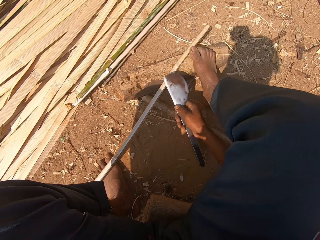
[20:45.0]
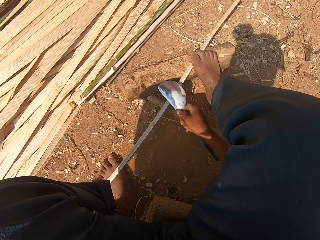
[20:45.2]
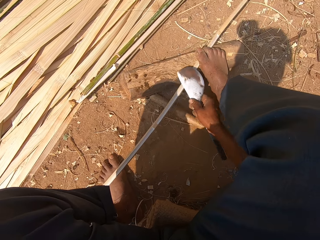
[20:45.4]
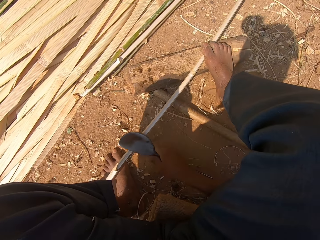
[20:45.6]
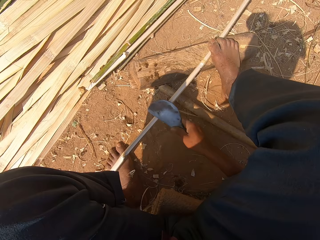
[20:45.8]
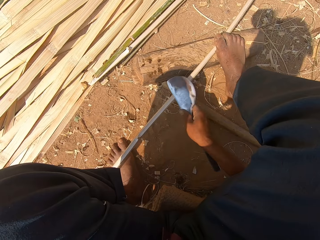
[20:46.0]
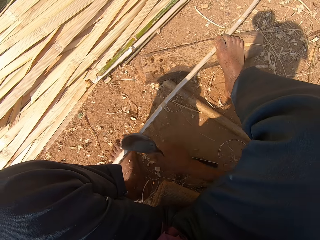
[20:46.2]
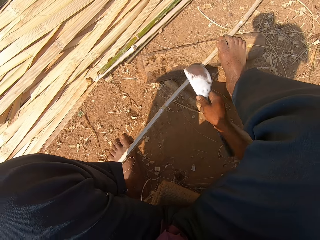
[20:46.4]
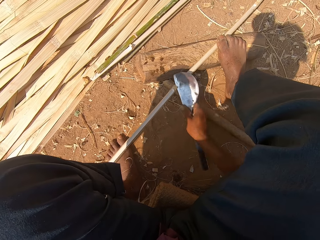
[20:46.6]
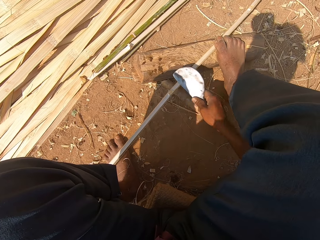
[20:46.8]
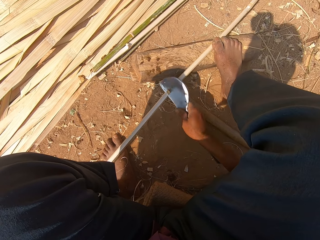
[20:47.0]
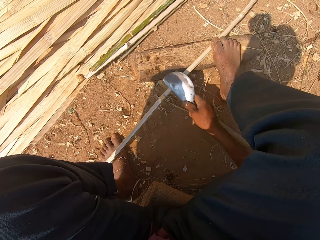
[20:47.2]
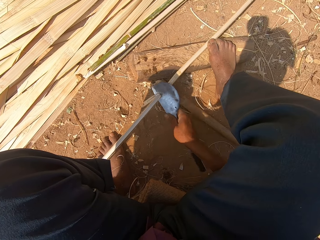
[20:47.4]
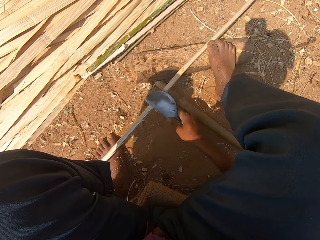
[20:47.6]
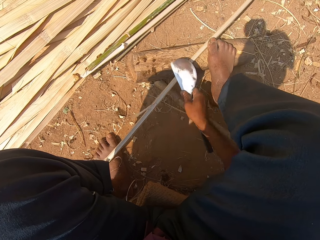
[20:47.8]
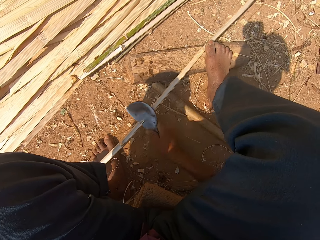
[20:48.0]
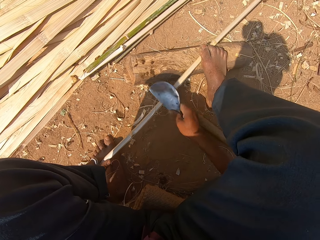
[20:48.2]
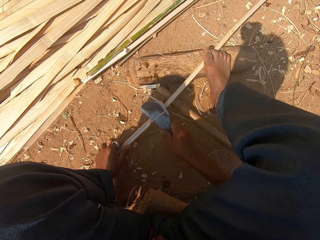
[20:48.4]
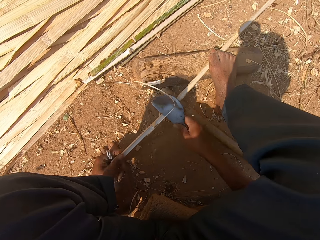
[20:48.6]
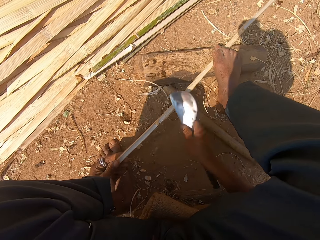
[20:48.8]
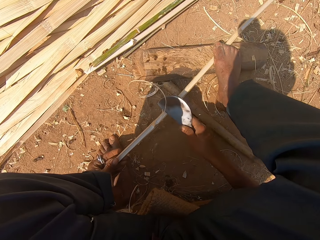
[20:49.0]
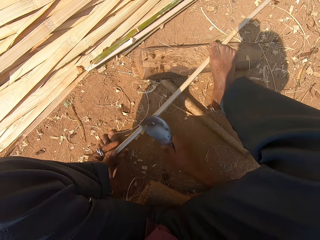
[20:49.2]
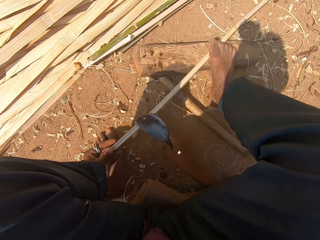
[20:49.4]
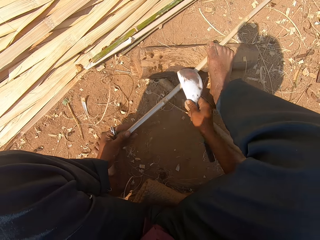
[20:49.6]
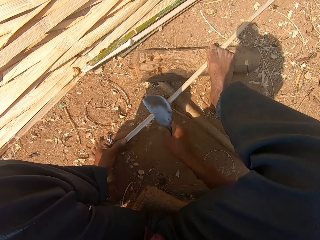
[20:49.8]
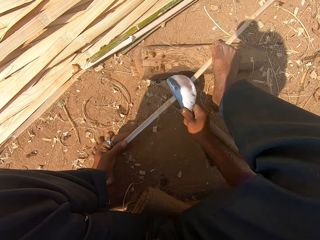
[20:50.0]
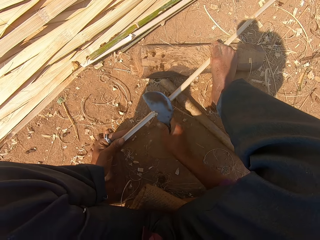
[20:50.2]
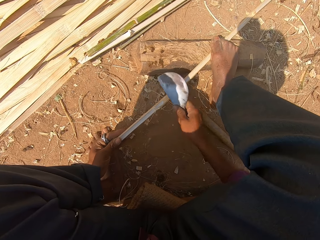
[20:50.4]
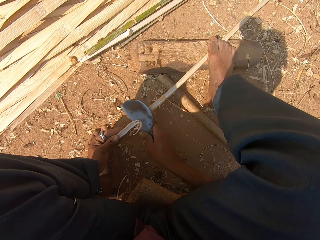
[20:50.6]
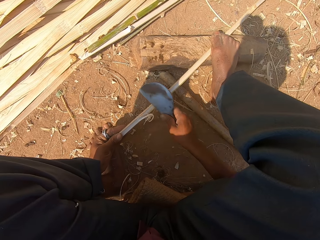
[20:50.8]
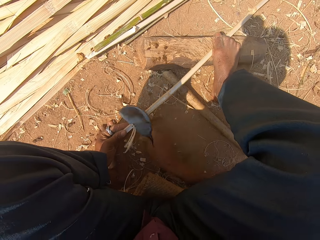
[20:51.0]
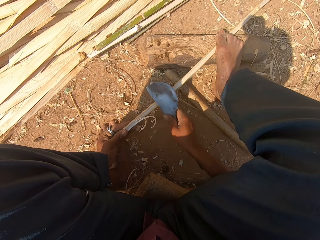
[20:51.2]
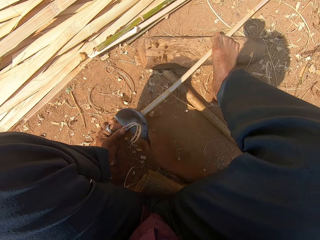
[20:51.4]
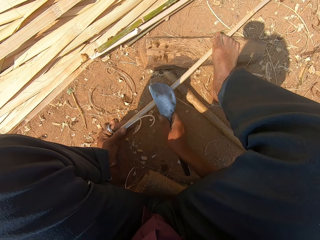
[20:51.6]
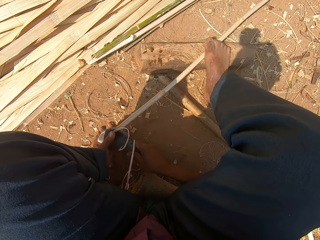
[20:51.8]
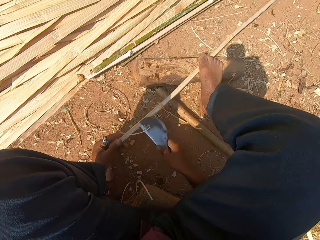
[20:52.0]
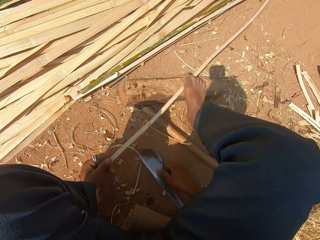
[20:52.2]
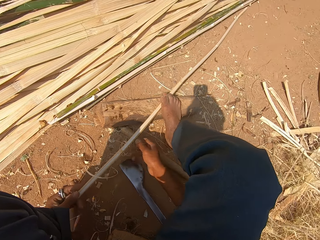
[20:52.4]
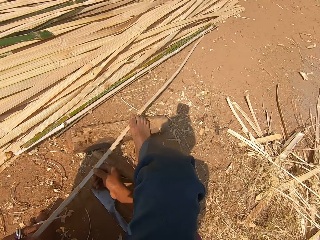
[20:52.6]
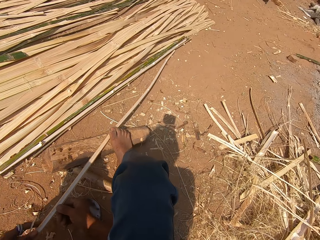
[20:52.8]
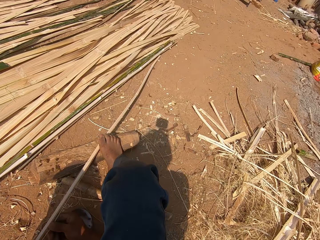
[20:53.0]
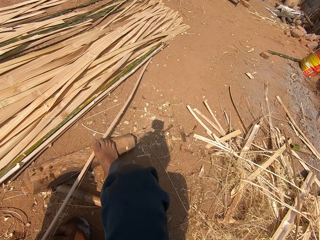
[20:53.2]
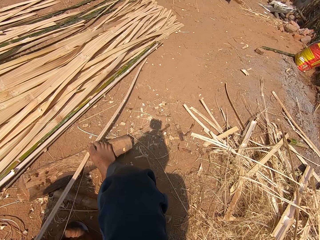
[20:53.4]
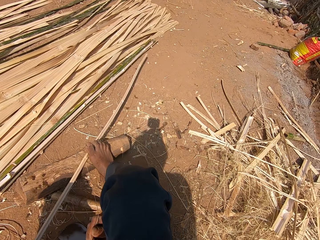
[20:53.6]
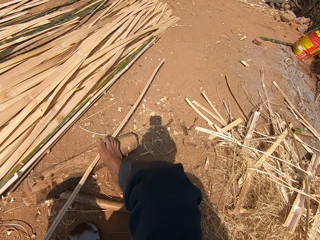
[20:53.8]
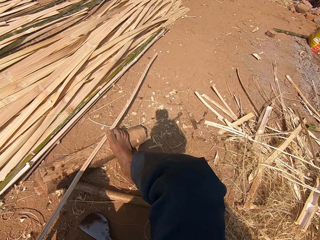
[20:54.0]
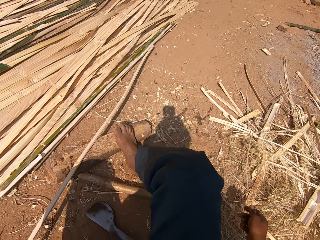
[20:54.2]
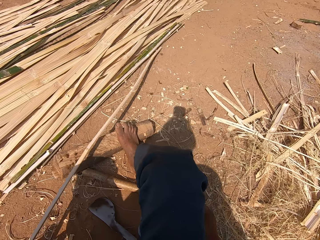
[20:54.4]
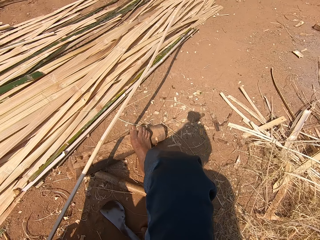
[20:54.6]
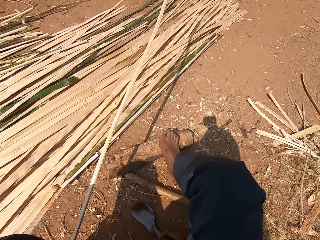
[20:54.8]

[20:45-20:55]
The camera wearer steps on the bamboo stick. They peel the bamboo stick with a knife. They place the knife on the ground. They peel the bamboo stick.

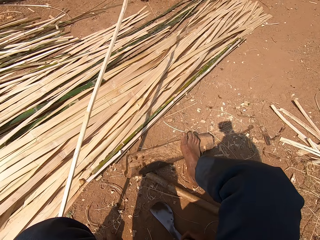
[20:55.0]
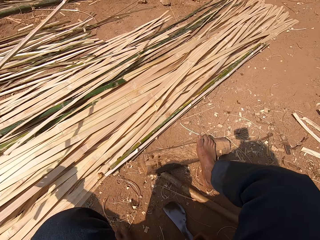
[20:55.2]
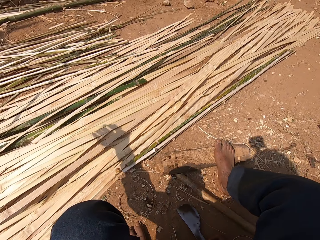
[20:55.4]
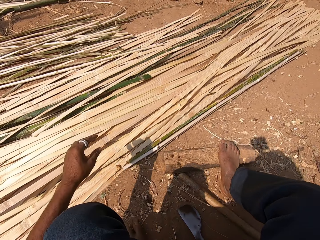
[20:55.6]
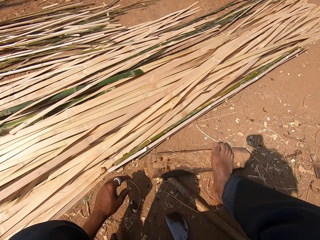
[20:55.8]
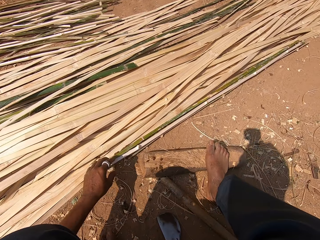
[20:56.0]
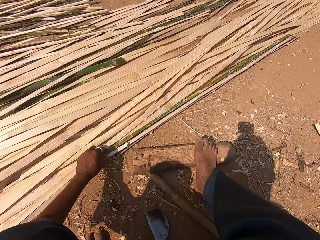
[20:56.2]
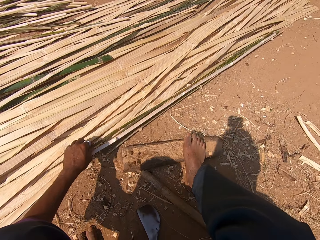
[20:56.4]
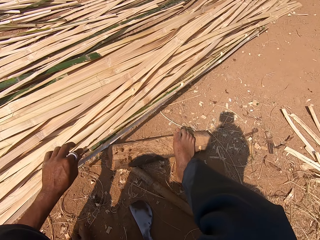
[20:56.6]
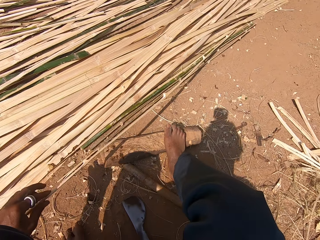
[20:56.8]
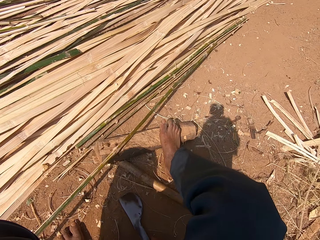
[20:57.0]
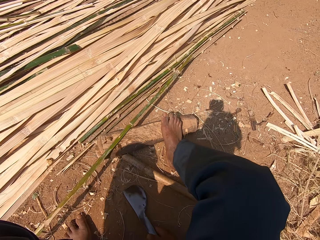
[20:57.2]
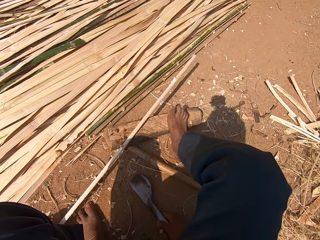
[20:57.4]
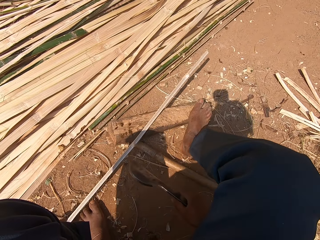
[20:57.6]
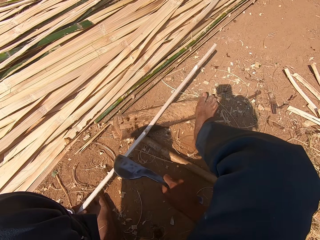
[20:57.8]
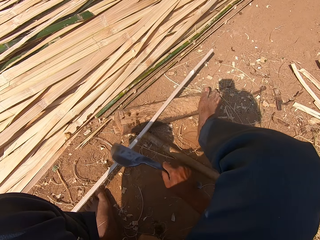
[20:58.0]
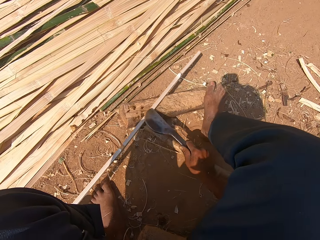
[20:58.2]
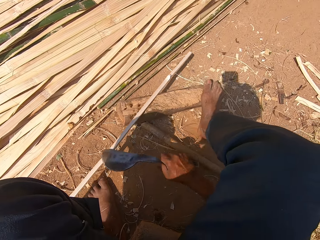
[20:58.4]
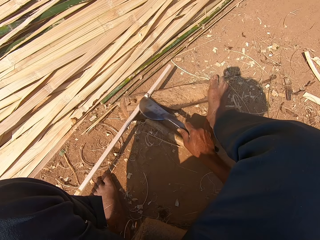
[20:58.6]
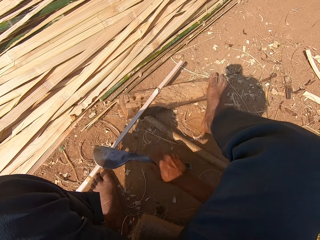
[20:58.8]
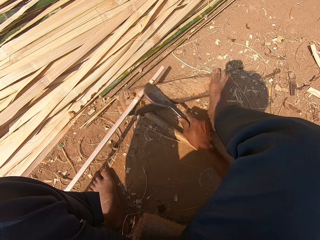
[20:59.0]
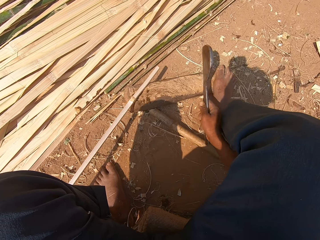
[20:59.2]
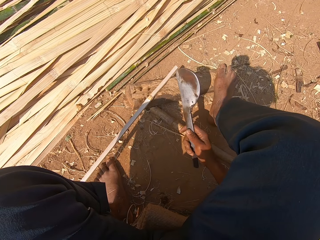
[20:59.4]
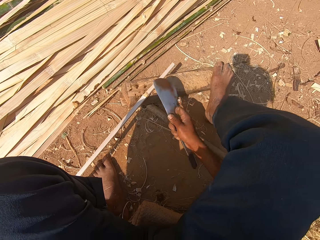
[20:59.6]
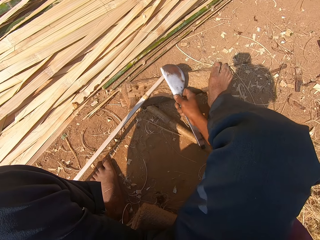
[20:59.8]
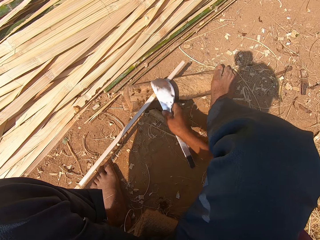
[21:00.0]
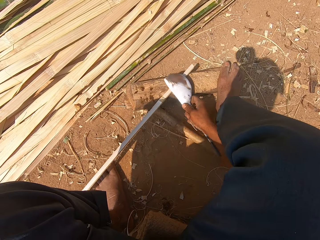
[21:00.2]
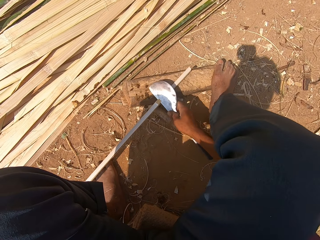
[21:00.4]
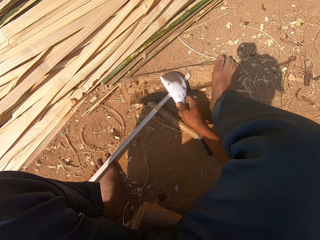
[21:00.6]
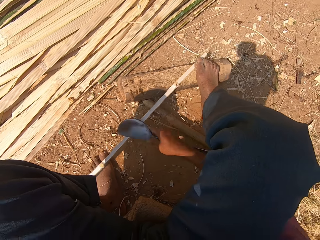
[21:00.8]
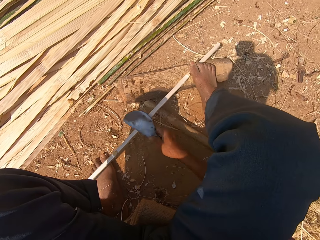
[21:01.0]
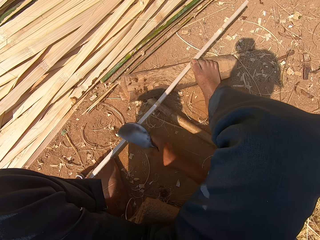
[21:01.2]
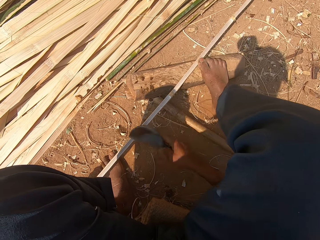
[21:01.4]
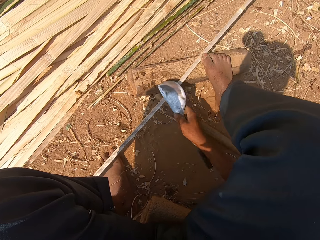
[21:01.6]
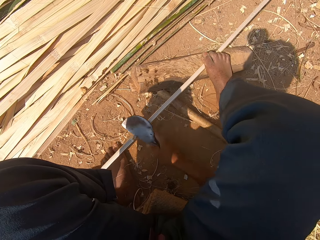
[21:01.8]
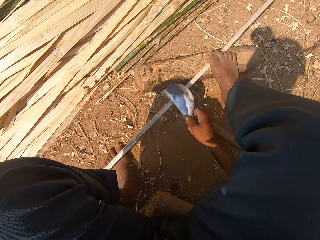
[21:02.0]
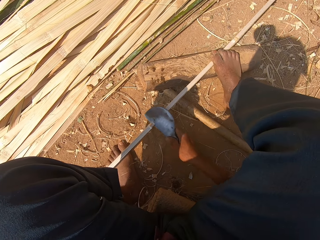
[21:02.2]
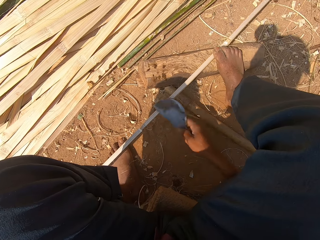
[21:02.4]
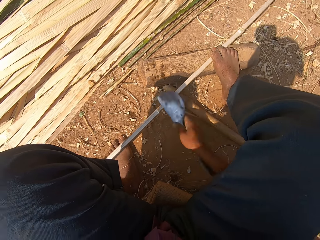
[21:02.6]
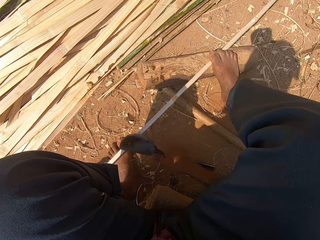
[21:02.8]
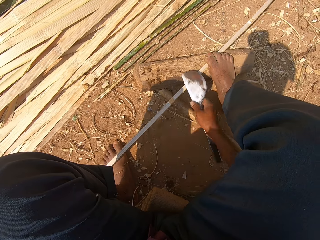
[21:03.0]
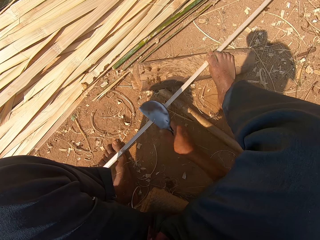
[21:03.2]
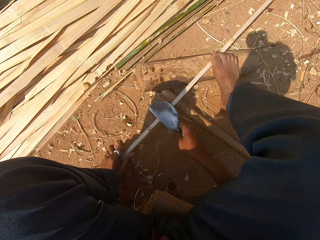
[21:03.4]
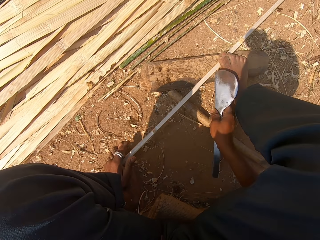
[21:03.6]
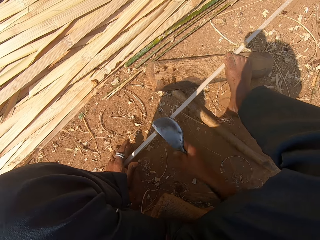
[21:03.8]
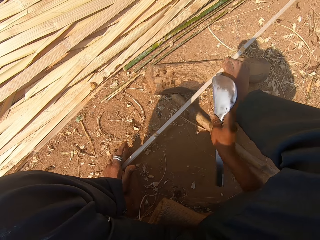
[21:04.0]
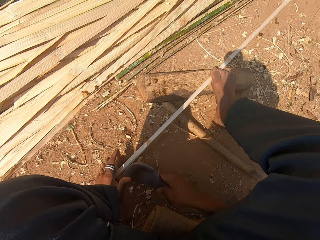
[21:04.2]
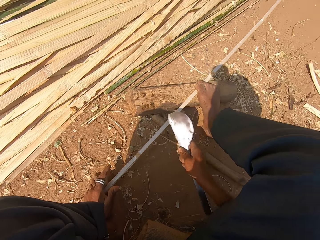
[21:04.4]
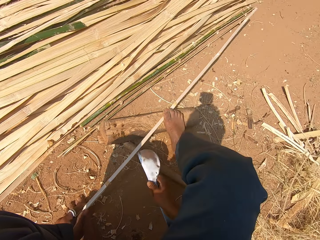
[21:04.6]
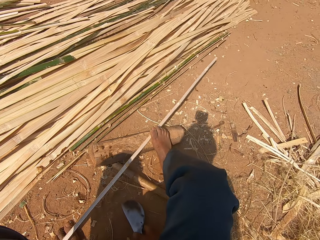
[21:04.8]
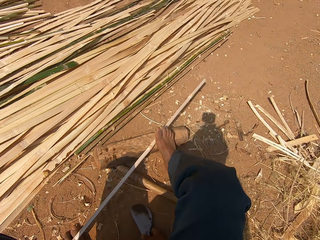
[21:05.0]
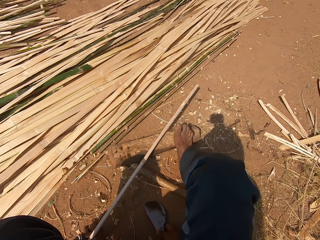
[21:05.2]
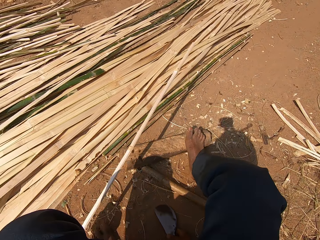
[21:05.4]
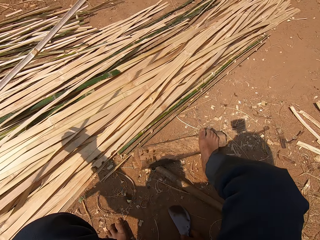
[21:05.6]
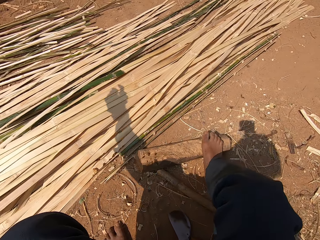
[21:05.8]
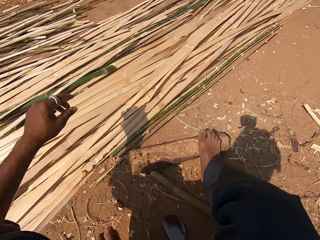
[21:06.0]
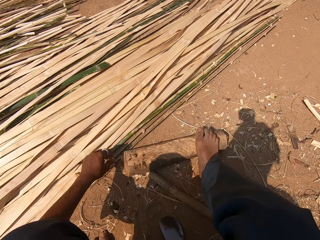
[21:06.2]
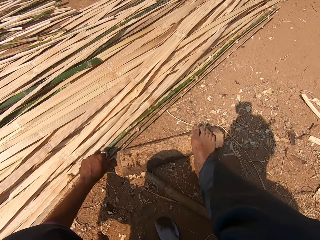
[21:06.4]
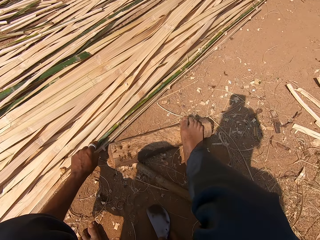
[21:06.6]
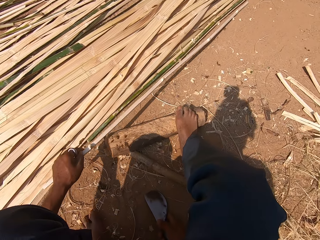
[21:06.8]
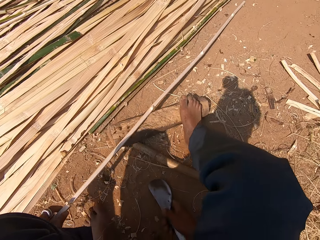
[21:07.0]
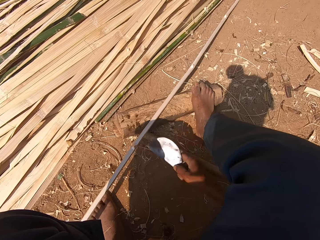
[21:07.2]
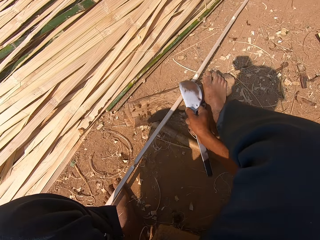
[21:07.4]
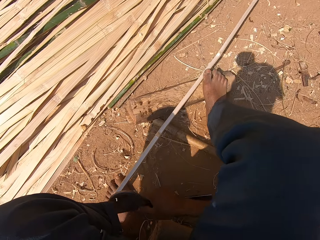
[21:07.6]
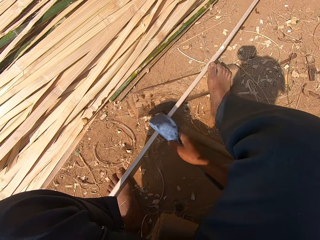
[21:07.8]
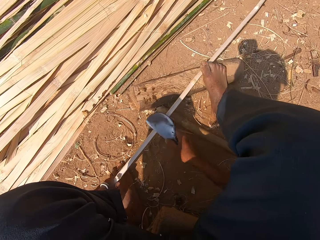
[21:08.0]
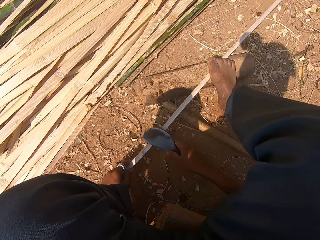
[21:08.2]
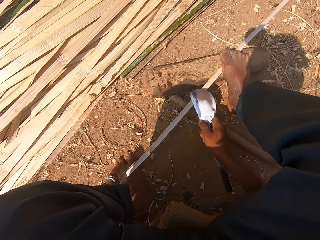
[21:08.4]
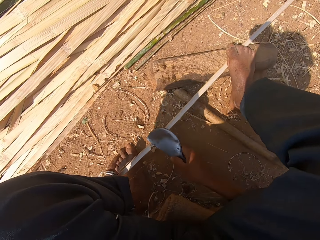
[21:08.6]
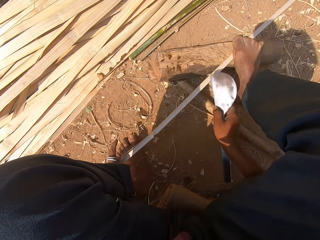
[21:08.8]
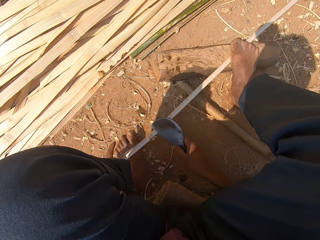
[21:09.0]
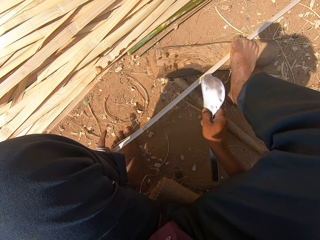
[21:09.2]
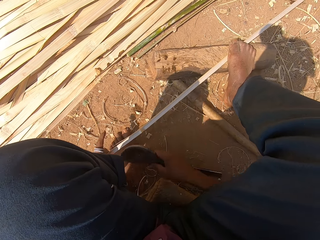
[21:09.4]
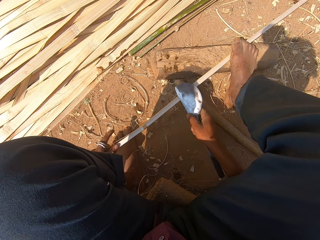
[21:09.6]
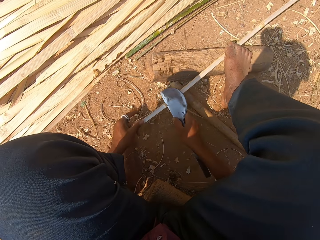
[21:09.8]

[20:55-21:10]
The camera wearer throws the bamboo stick. They pick up the bamboo stick. They pick up the knife. They smoothen the bamboo stick. They peel the bamboo stick with the knife. They turn the knife. They peel the bamboo stick with the knife. They step on the bamboo stick. They peel the bamboo stick with the knife. They throw the bamboo stick. They pick up the bamboo stick. They peel the bamboo stick with the knife. They smoothen the bamboo stick.
